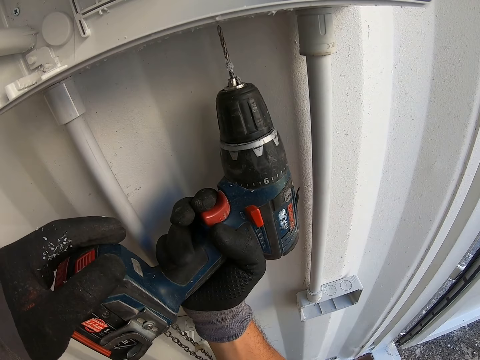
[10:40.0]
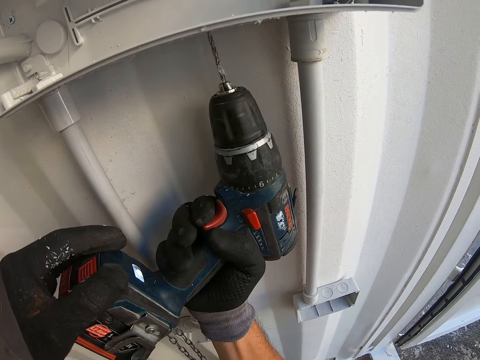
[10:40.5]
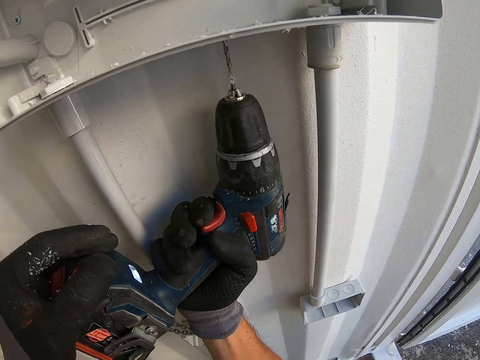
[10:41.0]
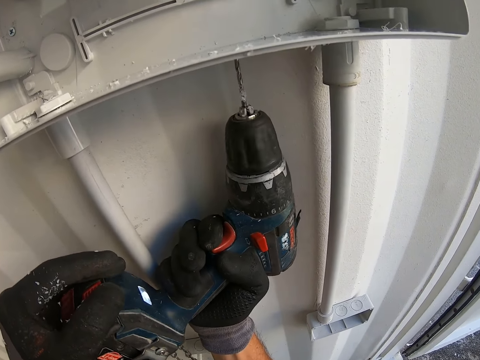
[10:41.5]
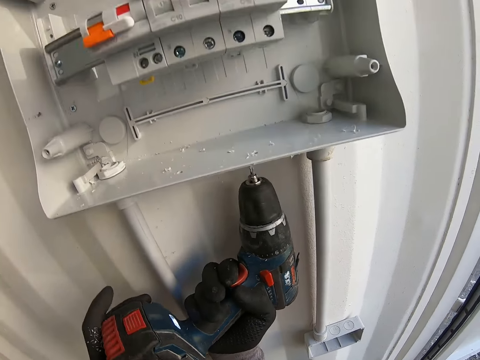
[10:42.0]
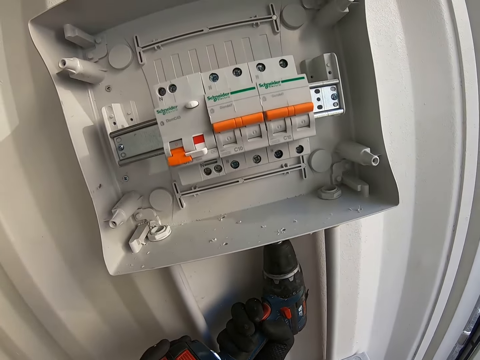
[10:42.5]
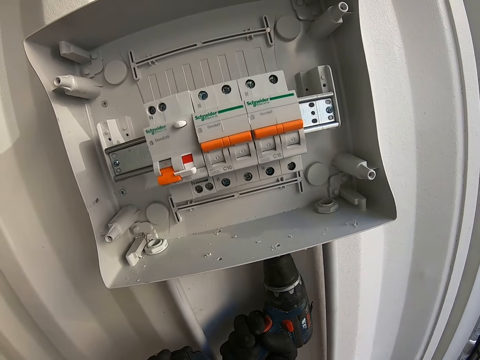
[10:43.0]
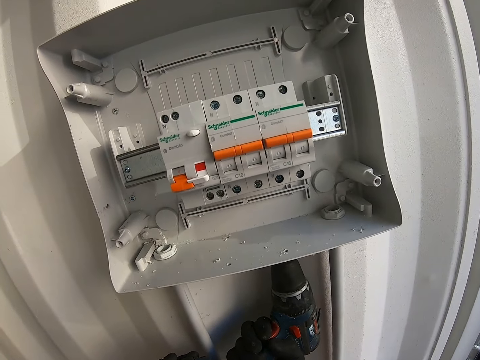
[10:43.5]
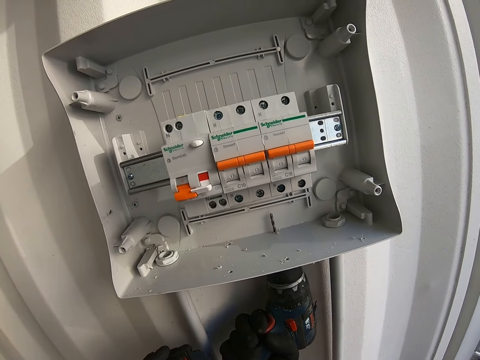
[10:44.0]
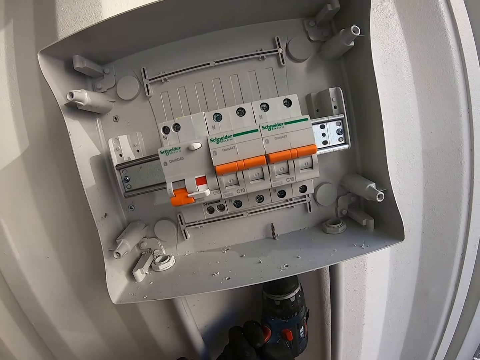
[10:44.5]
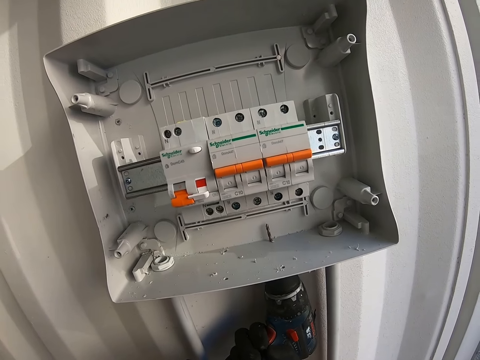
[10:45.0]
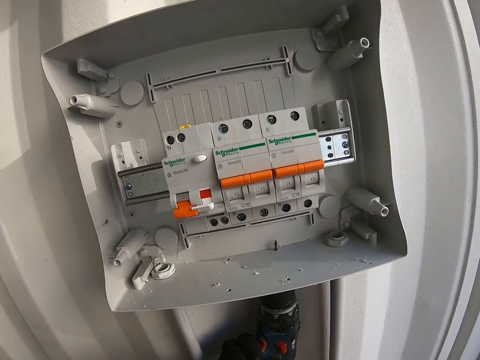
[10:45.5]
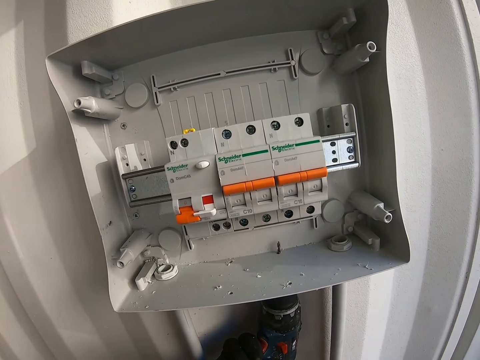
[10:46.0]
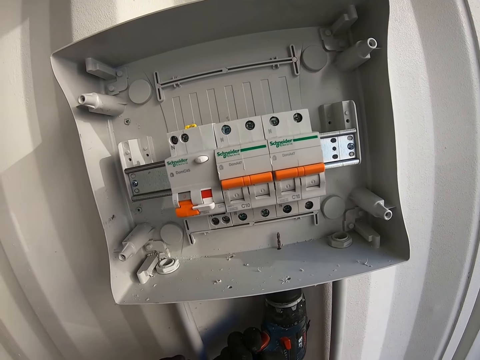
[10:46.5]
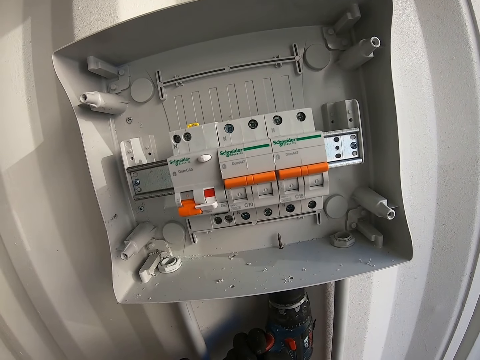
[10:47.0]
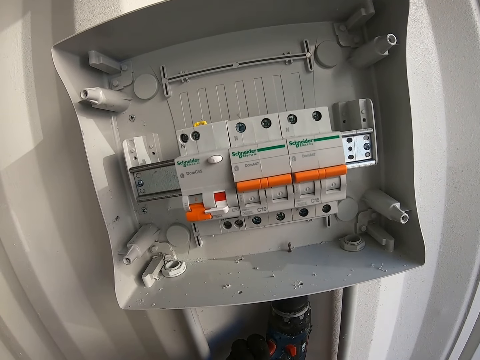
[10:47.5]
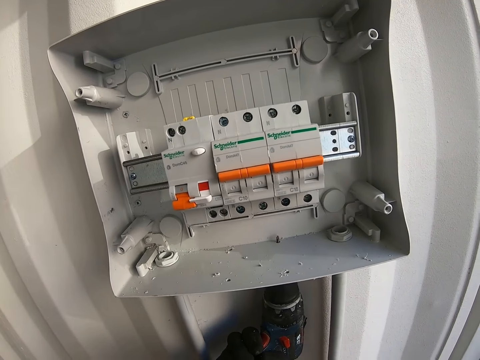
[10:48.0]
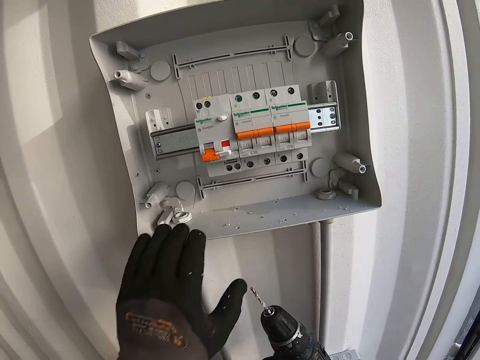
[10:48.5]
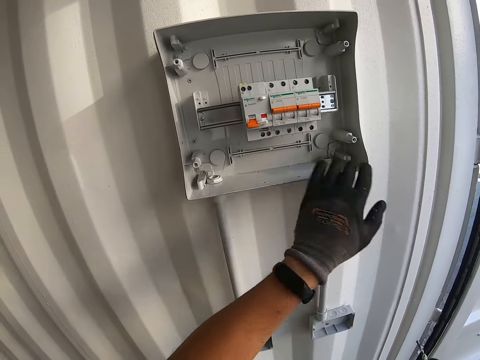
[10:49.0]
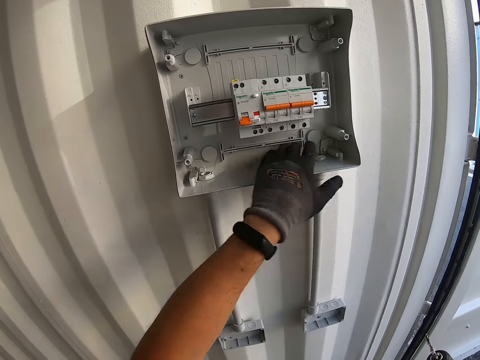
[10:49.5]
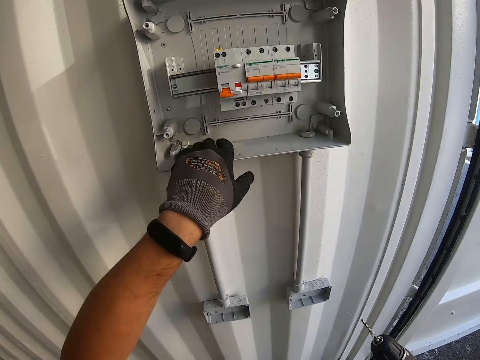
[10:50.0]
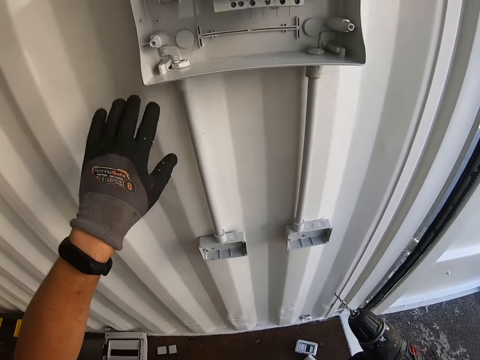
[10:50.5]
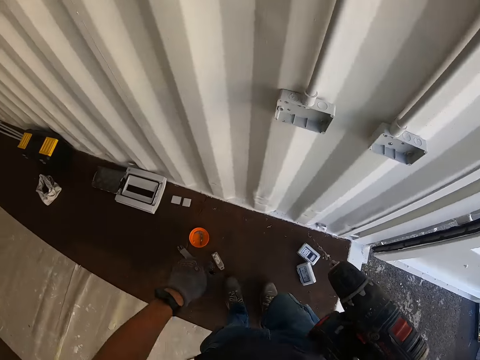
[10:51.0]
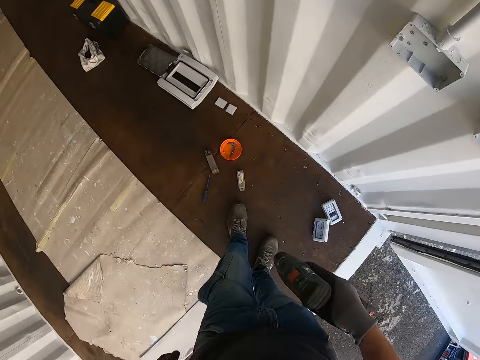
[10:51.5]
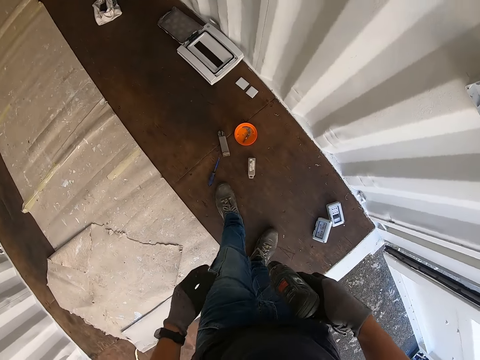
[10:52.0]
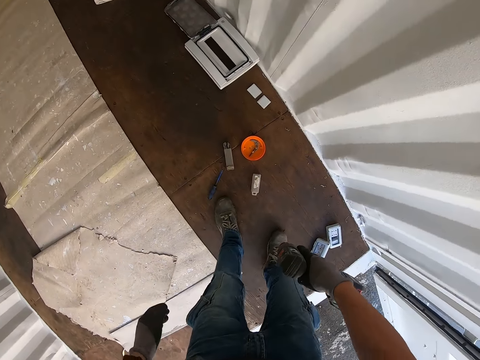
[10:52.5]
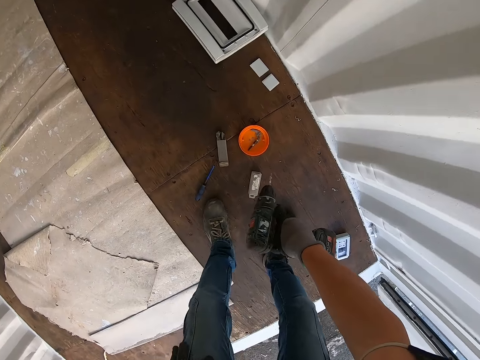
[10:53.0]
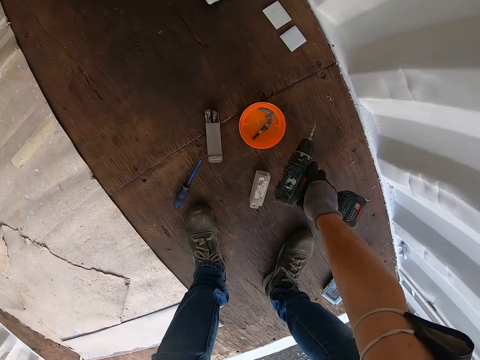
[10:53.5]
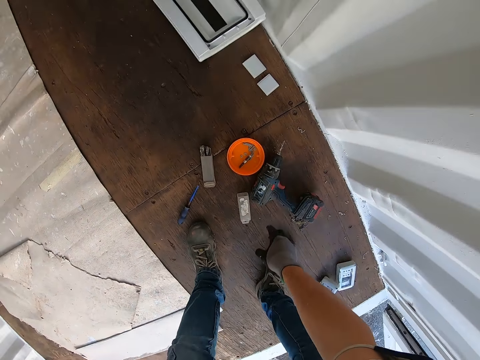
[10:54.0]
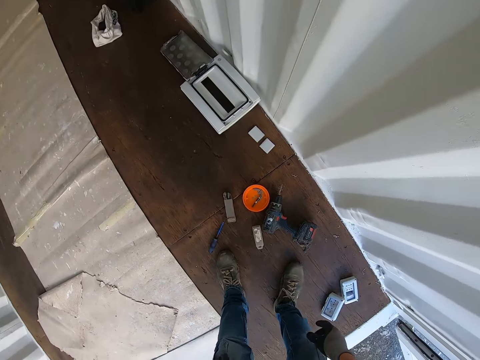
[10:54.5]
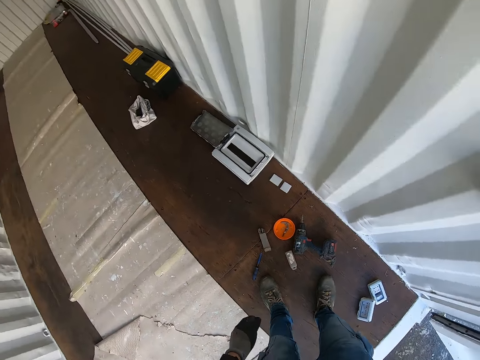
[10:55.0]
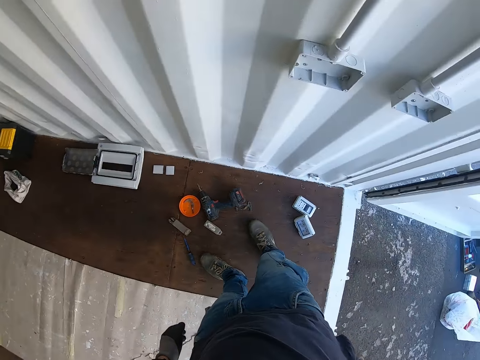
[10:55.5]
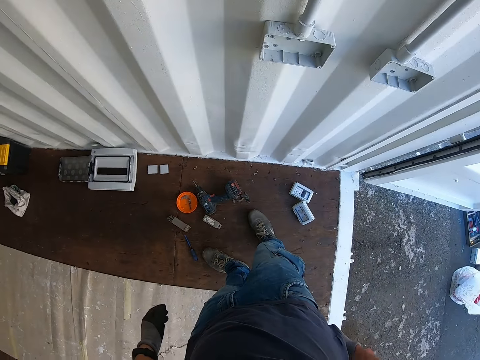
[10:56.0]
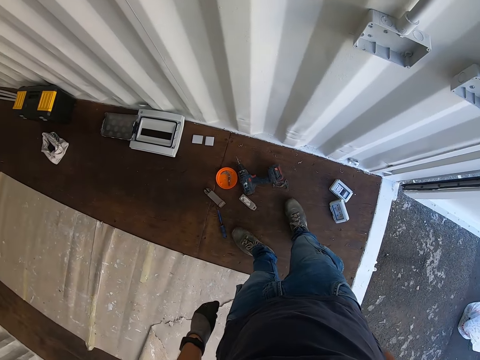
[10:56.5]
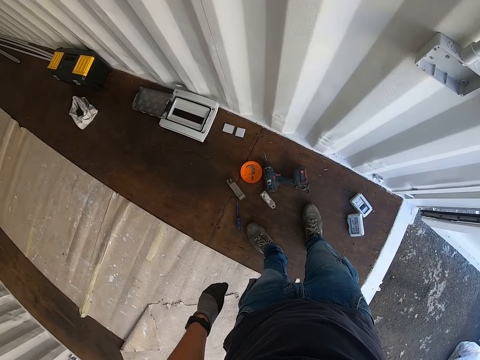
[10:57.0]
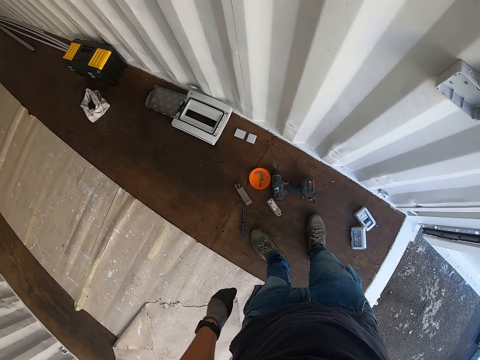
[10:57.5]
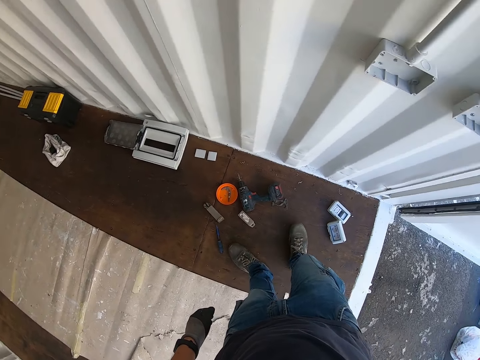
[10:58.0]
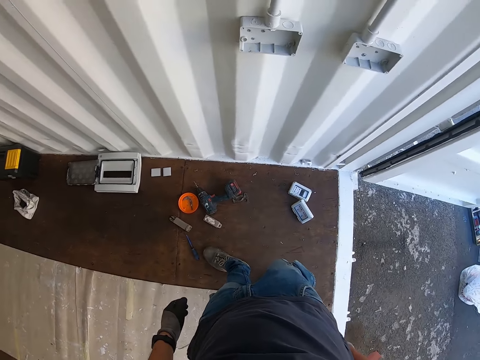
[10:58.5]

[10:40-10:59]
The camera wearer grinds and puts down the grinder.

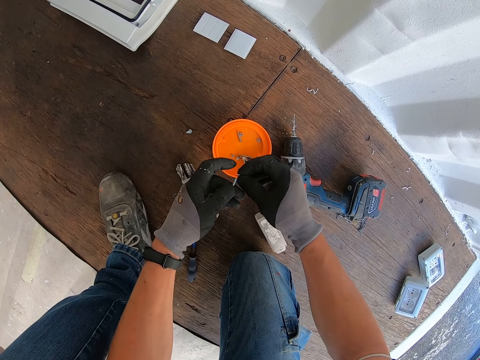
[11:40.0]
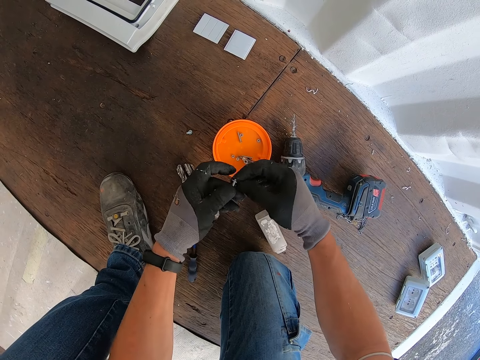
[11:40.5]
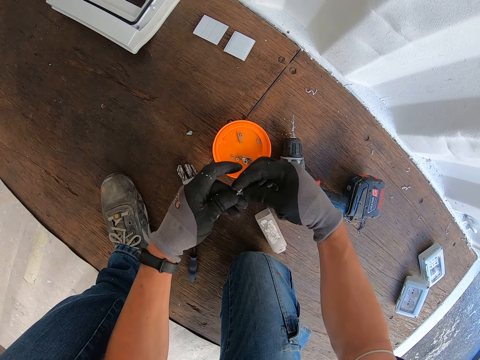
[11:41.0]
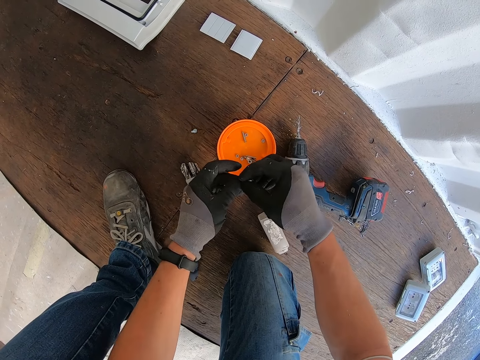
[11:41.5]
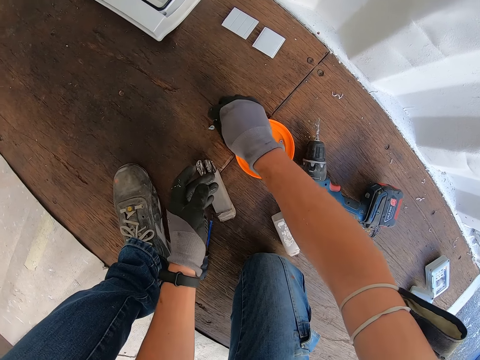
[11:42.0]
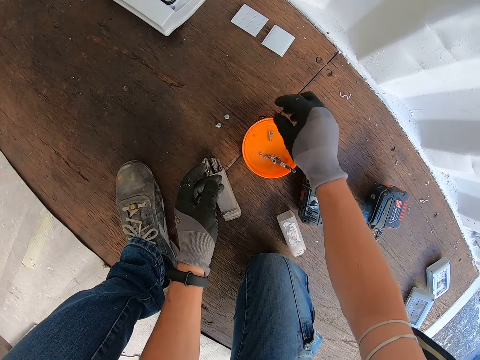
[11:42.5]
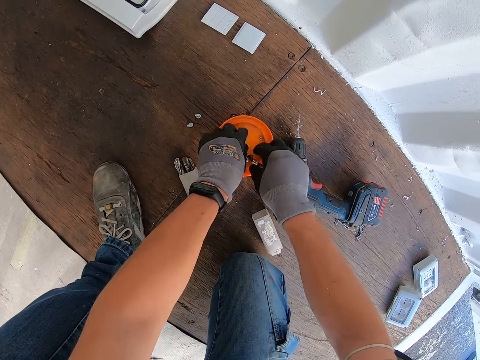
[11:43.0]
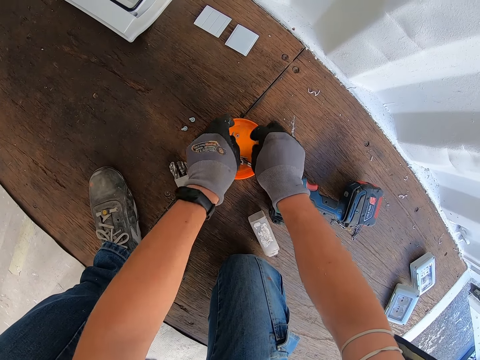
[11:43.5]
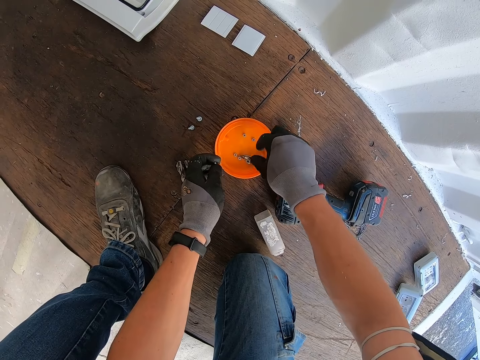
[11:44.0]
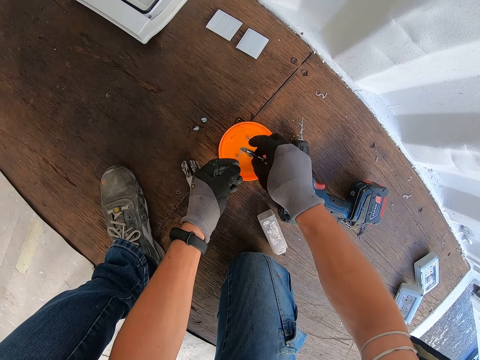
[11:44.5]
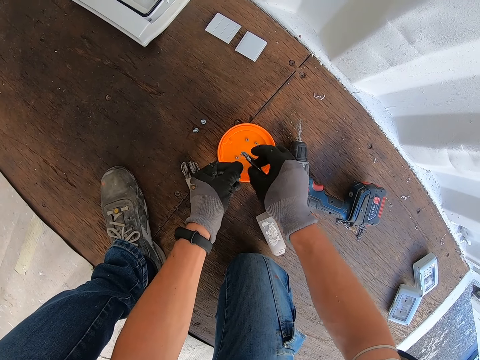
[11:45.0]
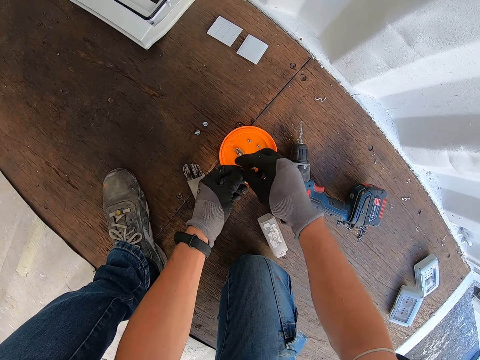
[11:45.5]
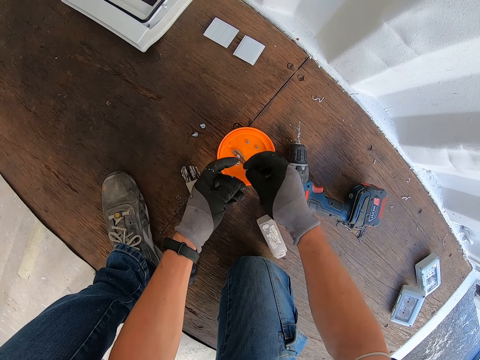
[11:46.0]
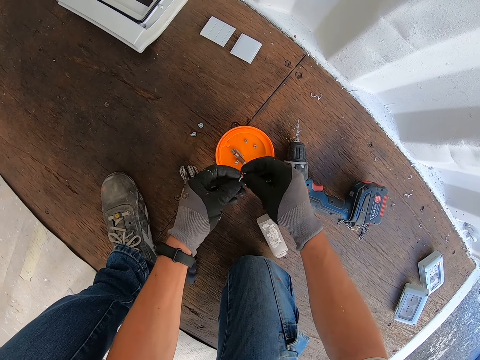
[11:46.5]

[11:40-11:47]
The camera wearer puts the nails down.
